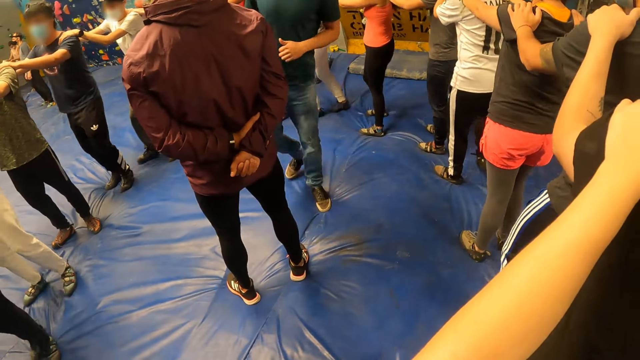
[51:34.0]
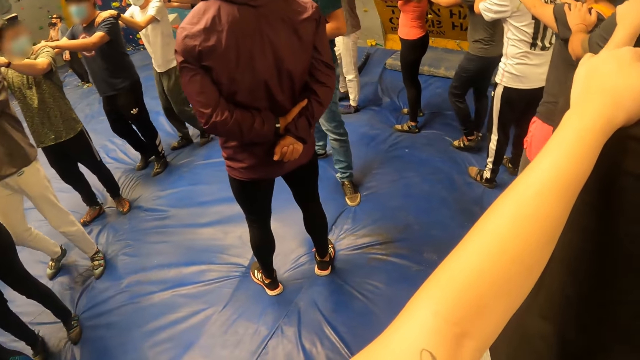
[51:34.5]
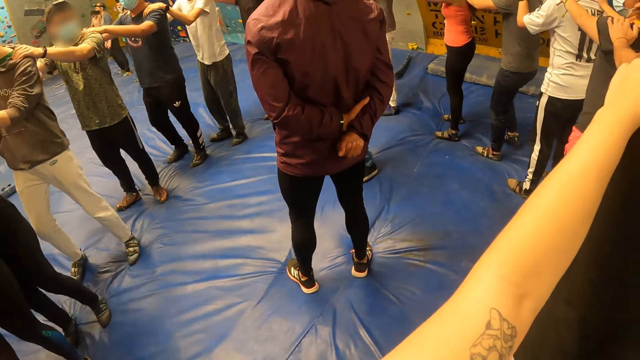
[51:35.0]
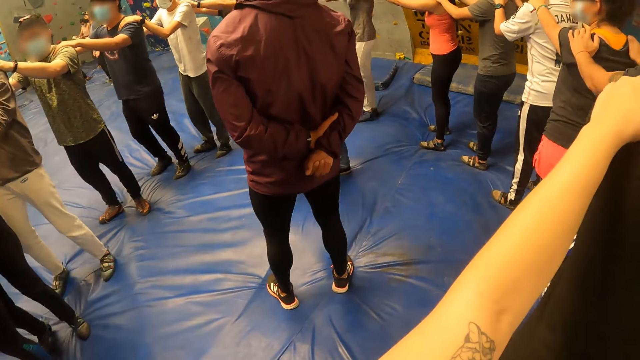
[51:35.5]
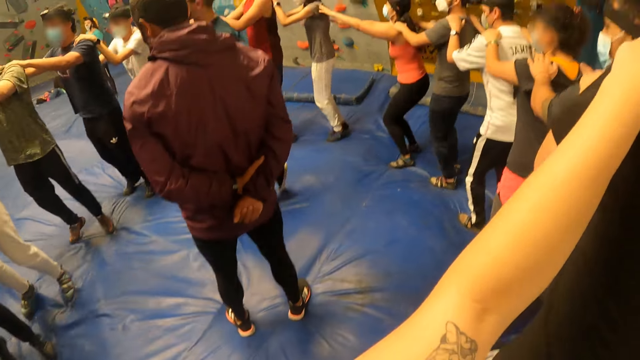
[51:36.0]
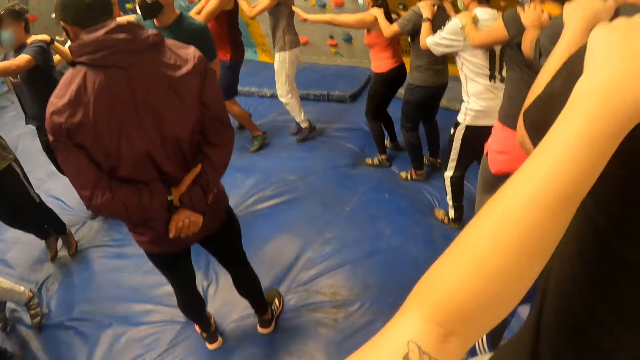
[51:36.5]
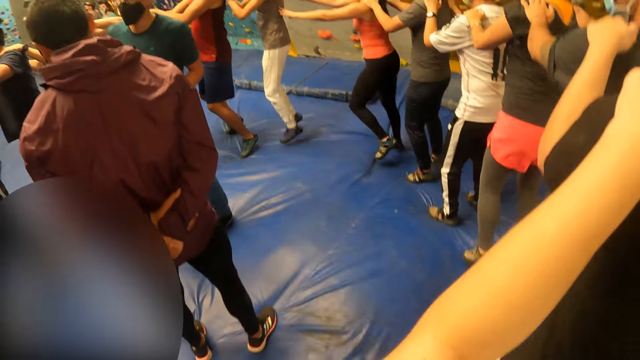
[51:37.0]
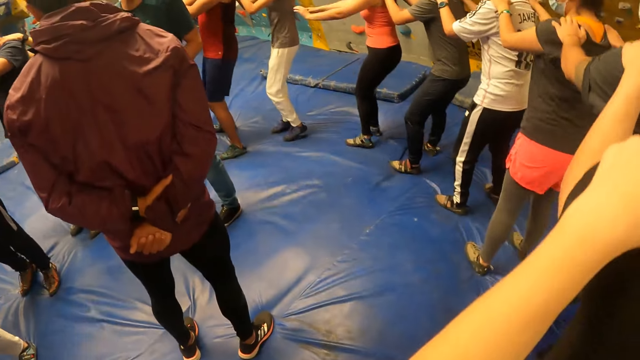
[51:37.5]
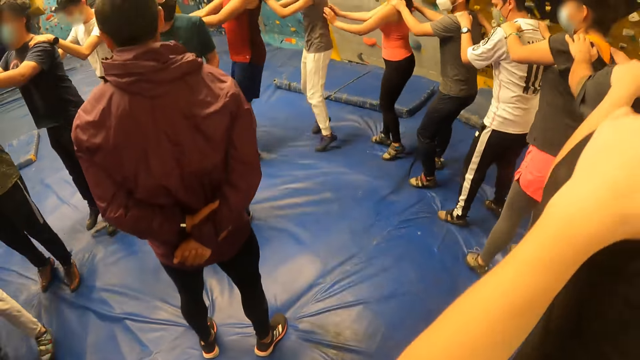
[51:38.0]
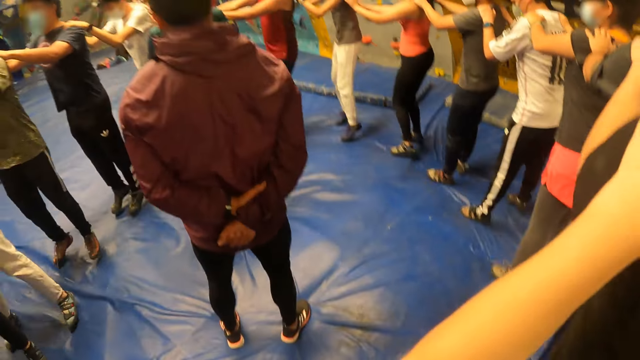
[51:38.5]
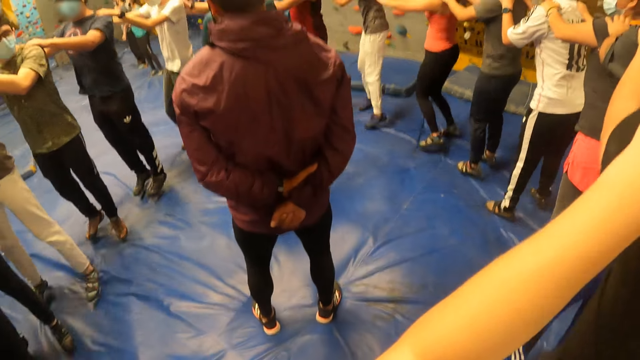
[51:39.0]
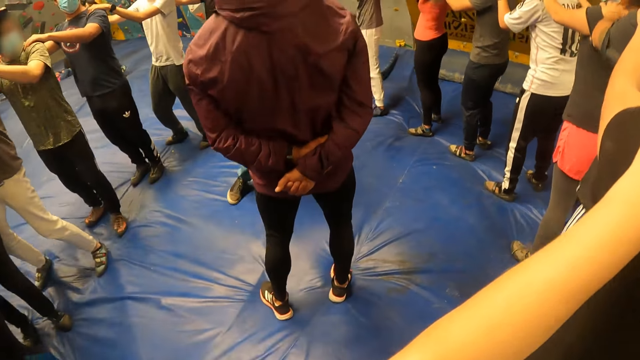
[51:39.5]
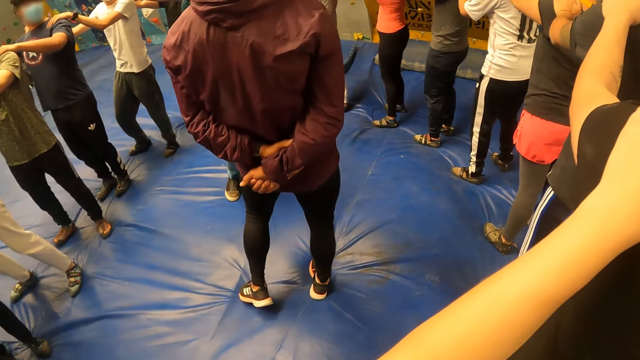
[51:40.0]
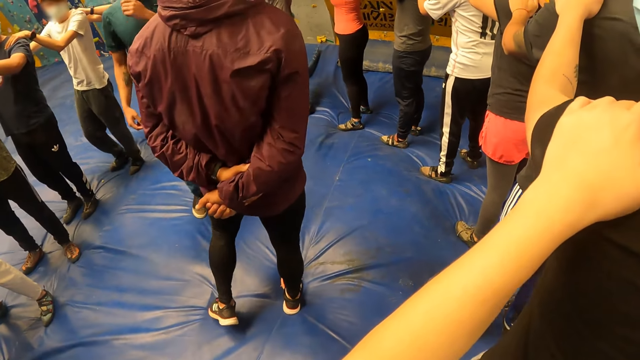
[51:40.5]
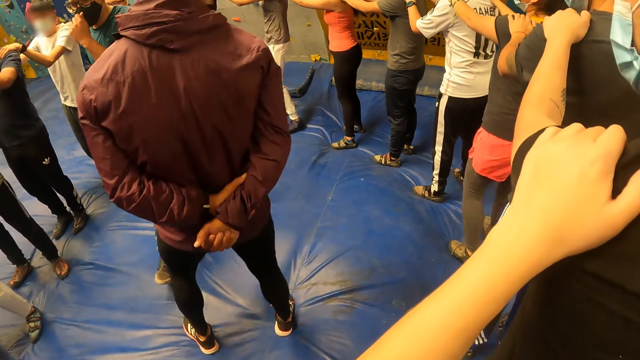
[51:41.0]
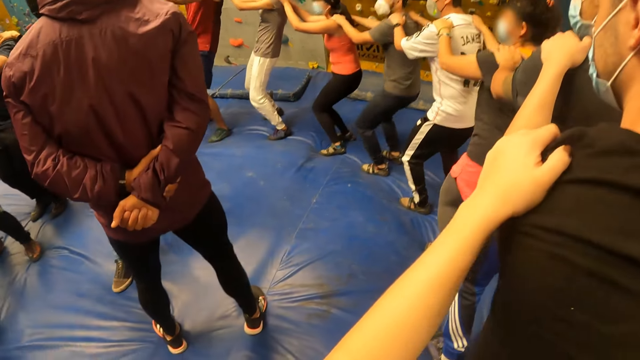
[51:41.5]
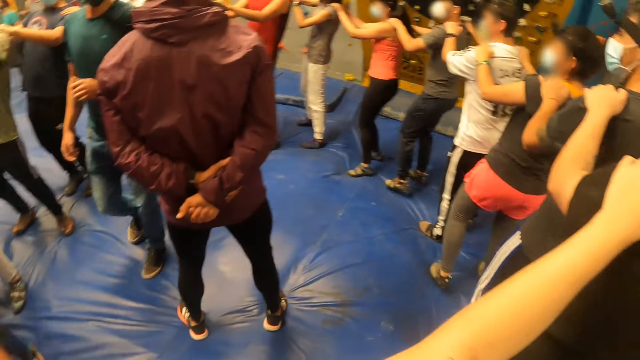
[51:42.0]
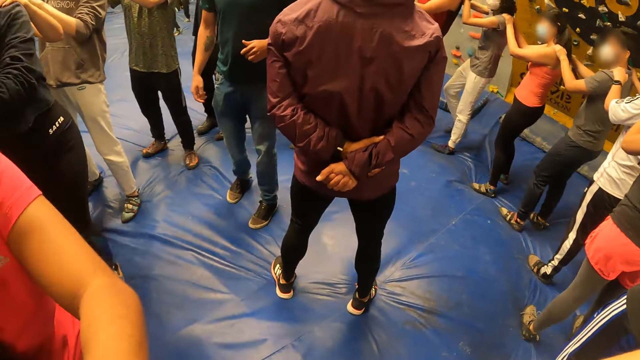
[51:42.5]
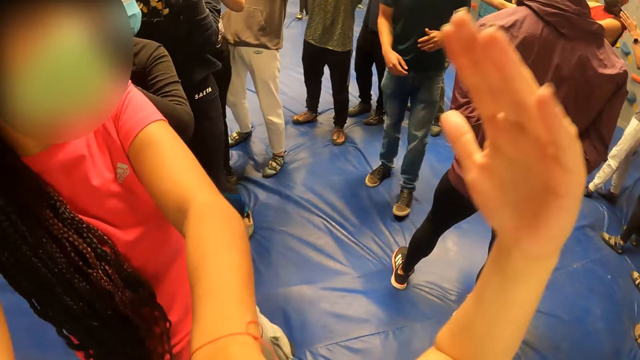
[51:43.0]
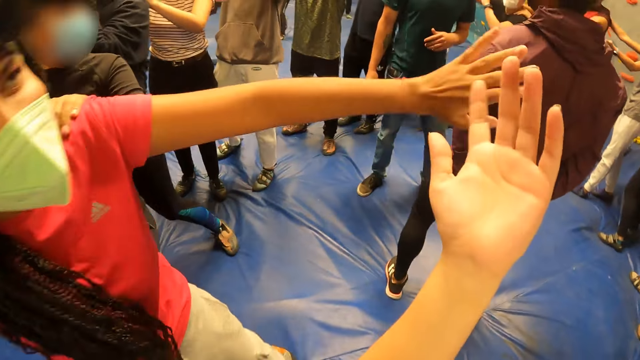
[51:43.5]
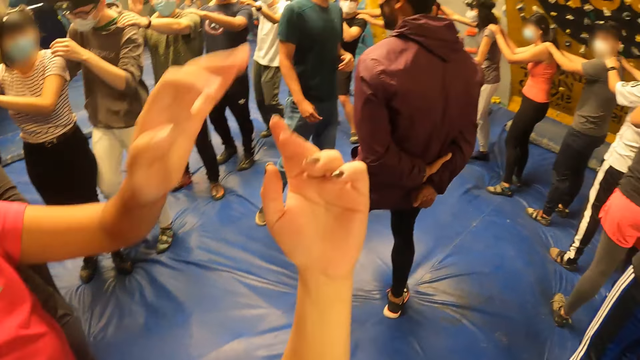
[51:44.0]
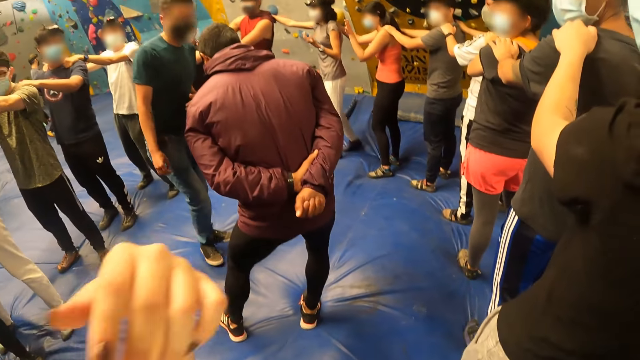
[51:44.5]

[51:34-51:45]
The camera wearer jumps with the colleagues. She stands with the colleagues. She jumps with the colleagues. She interacts with the woman. She moves her left hand.

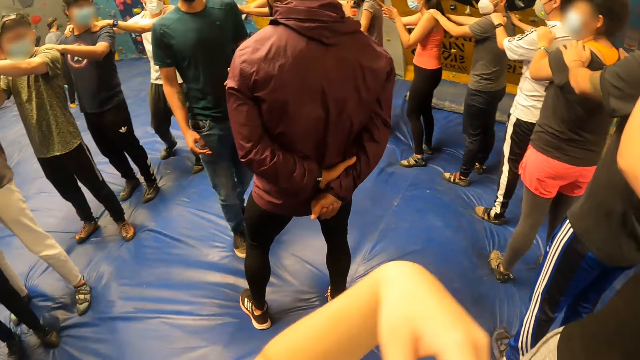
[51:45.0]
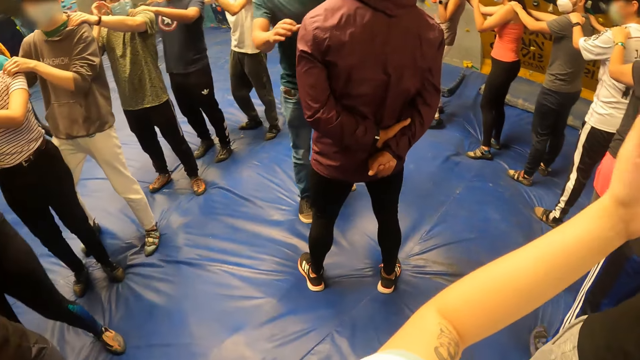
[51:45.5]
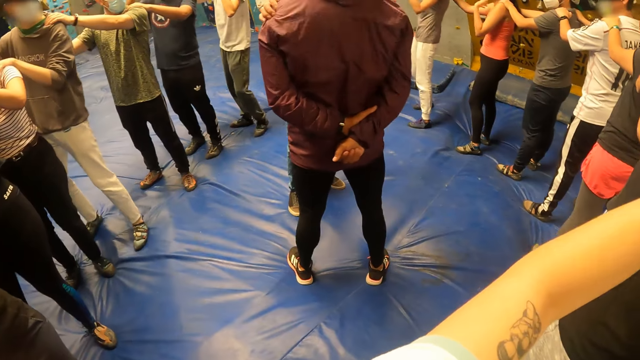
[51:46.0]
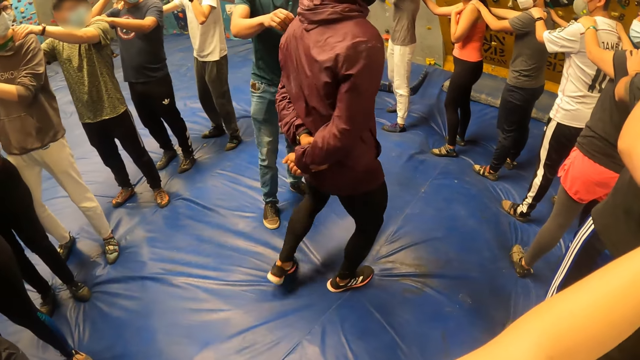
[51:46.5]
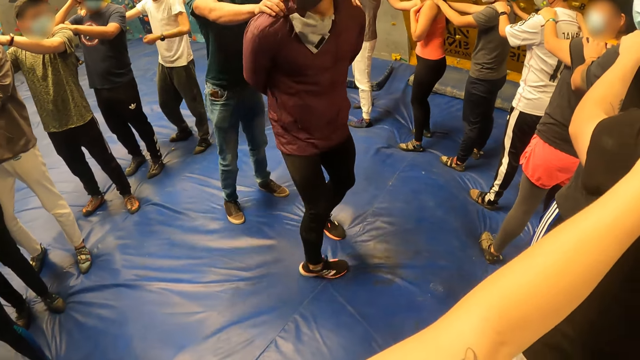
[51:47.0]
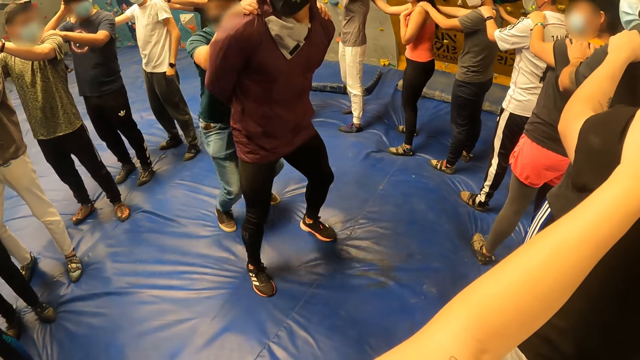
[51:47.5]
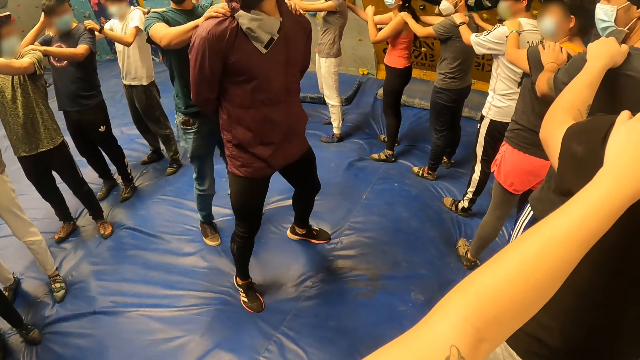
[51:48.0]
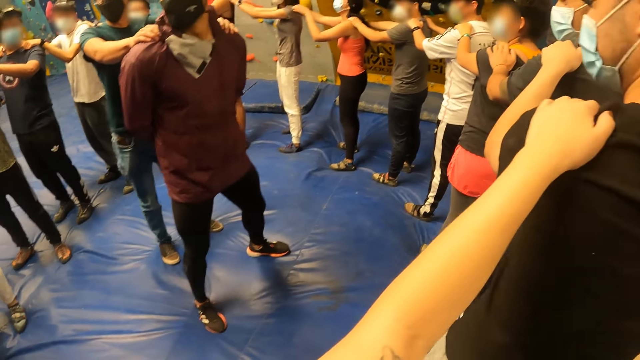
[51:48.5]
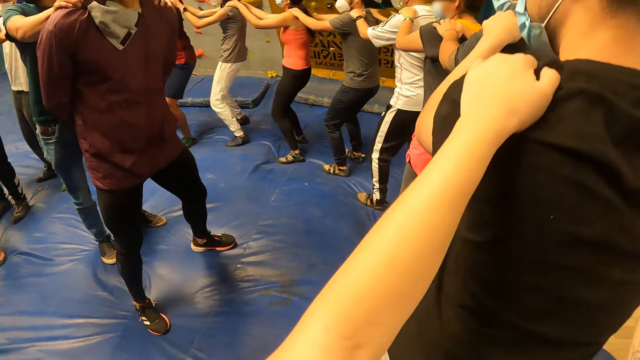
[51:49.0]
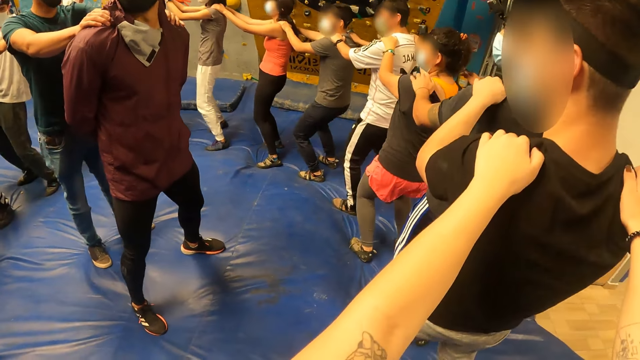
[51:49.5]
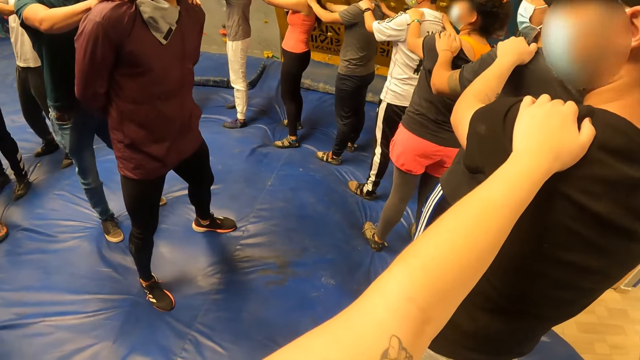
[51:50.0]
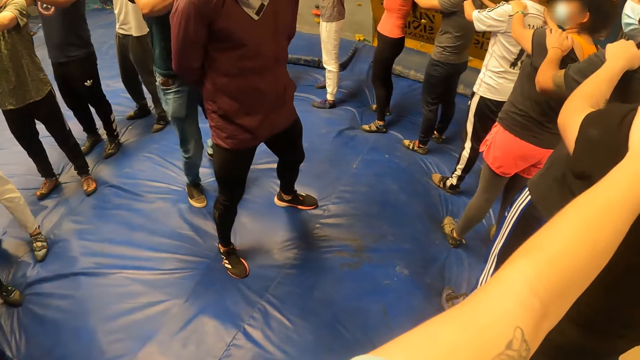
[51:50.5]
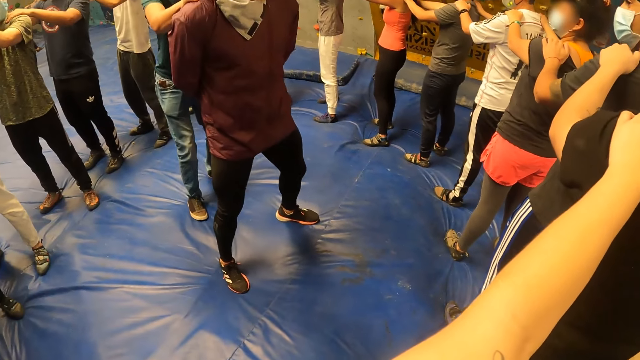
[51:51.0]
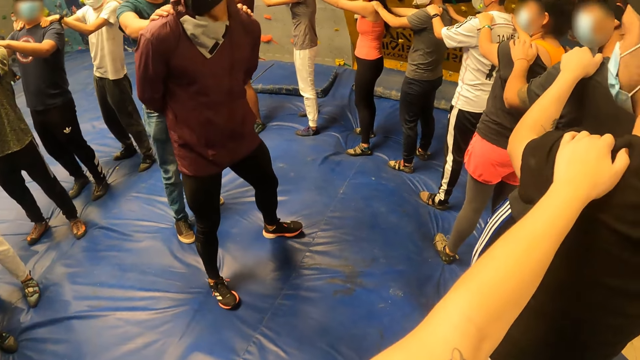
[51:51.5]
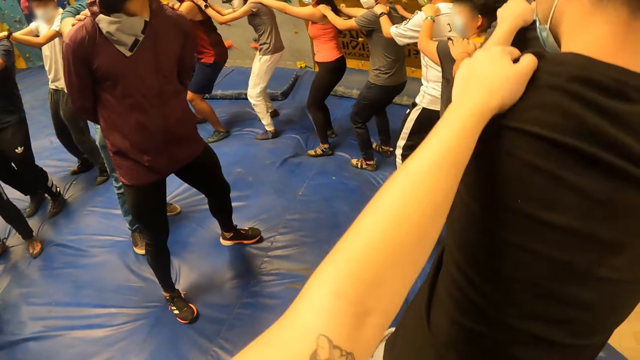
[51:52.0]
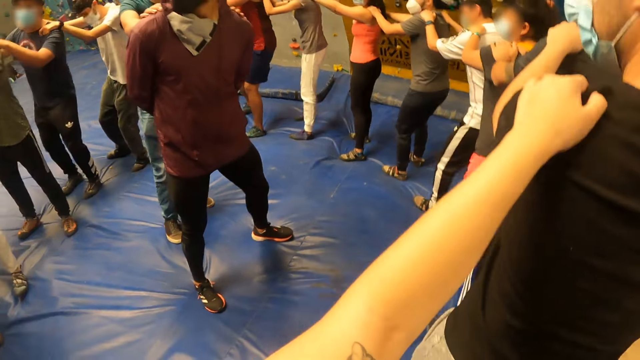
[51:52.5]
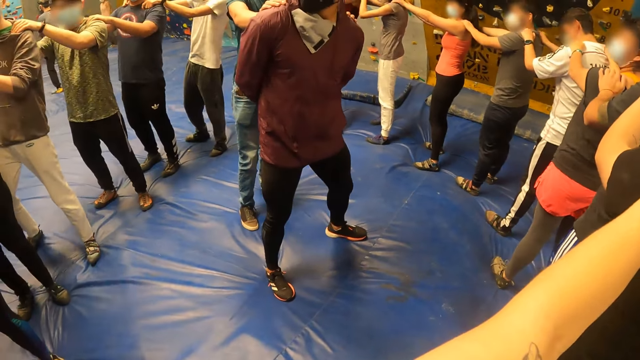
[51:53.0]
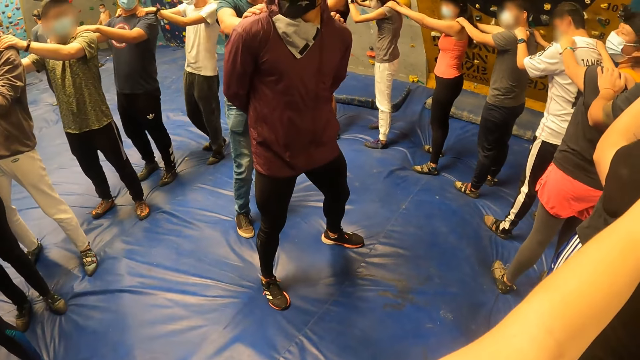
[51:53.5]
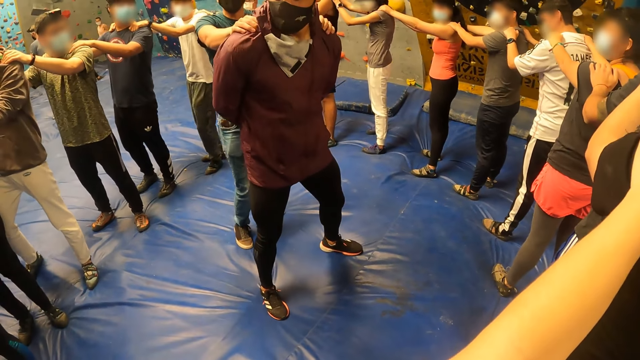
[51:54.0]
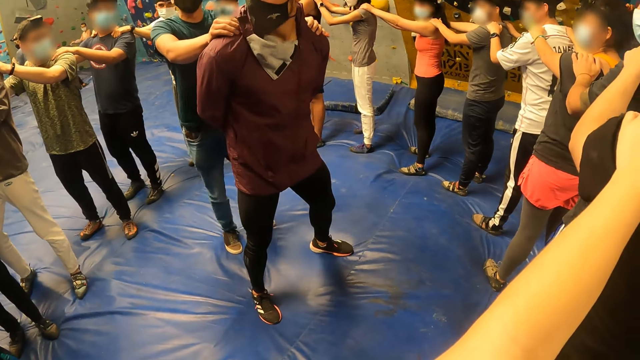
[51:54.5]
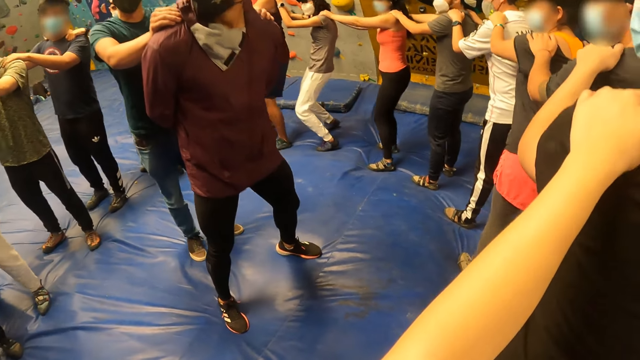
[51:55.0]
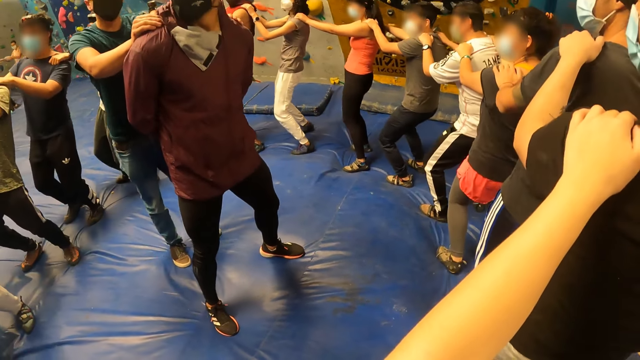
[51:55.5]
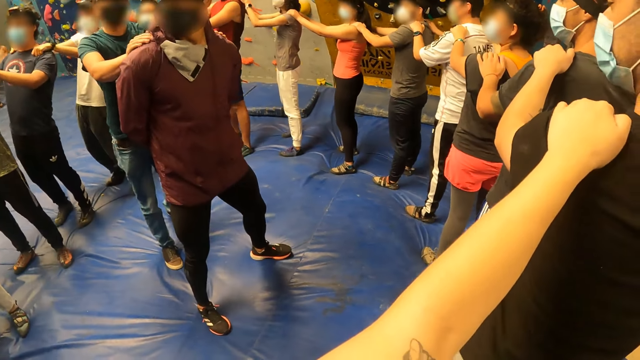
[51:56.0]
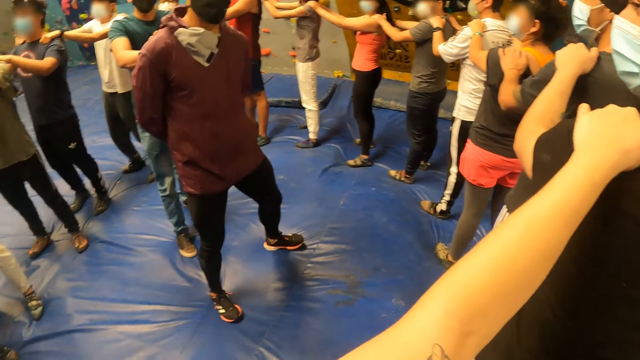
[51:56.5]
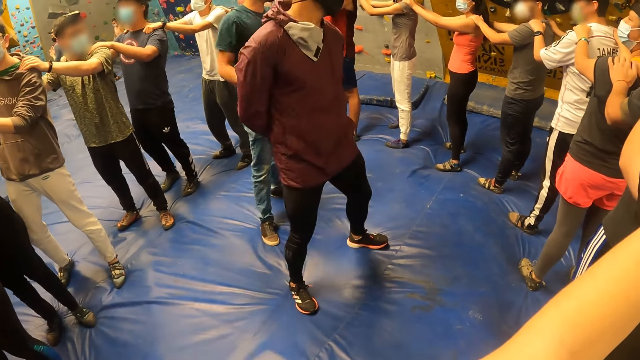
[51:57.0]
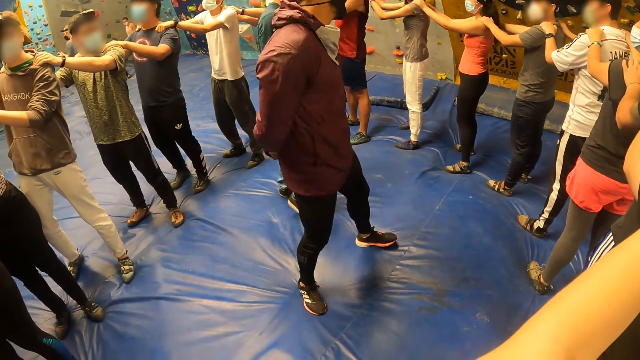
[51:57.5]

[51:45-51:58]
The camera wearer looks at the colleagues. A man holds another man's shoulder. The other man turns around. The first man moves behind the other man. The camera wearer exercises with the colleagues. They interact with the group of people on a crash pad. The first man exercises behind the other man. The camera wearer exercises with the colleagues. They look at the colleagues. They exercise behind the colleagues.
